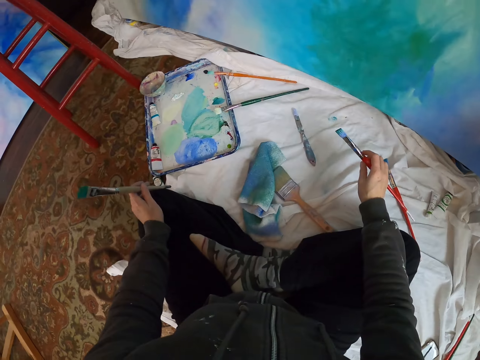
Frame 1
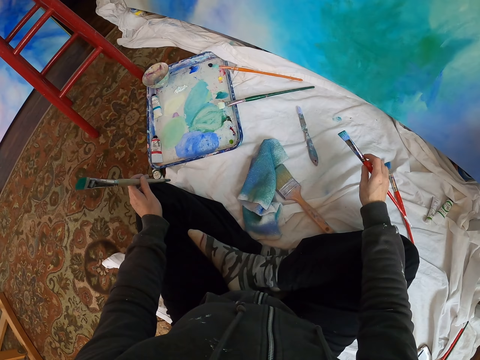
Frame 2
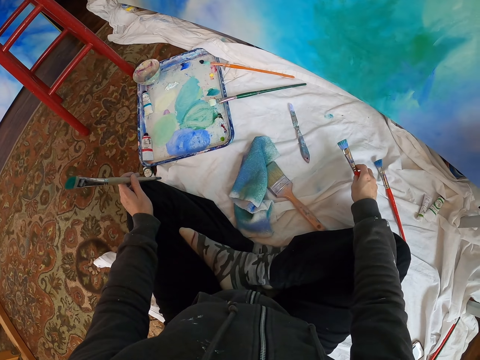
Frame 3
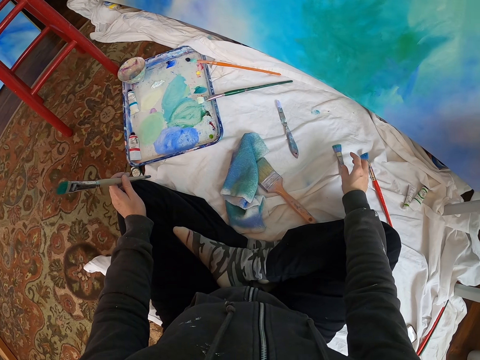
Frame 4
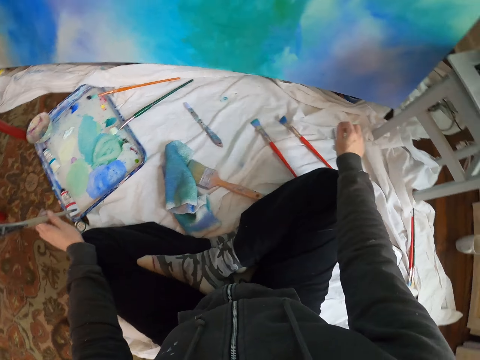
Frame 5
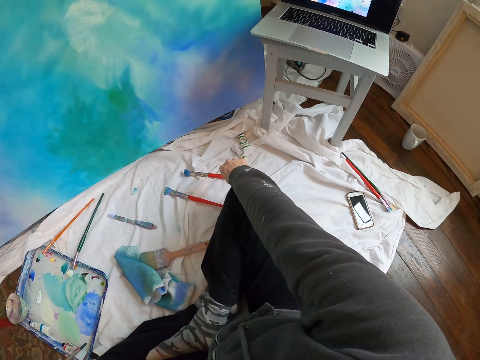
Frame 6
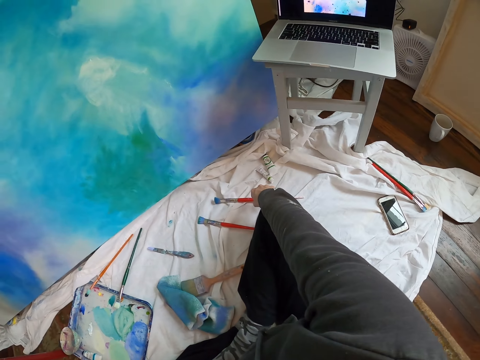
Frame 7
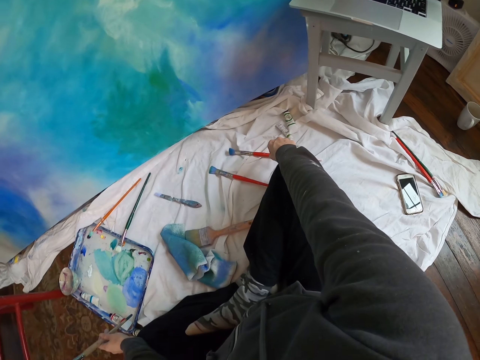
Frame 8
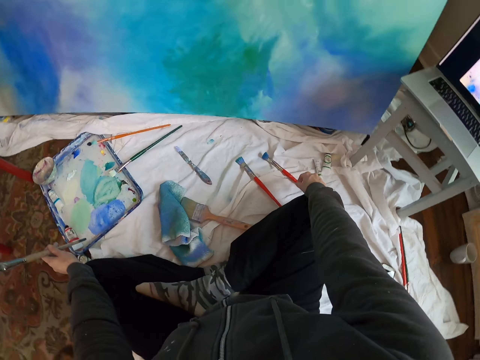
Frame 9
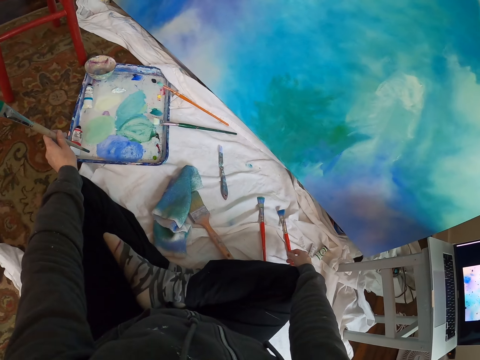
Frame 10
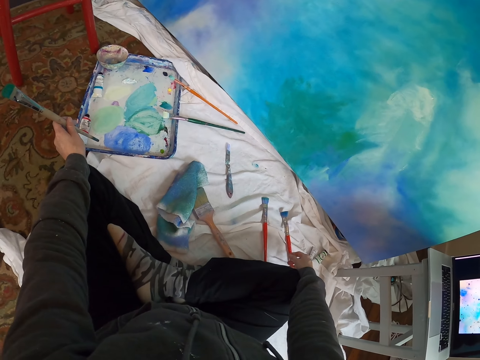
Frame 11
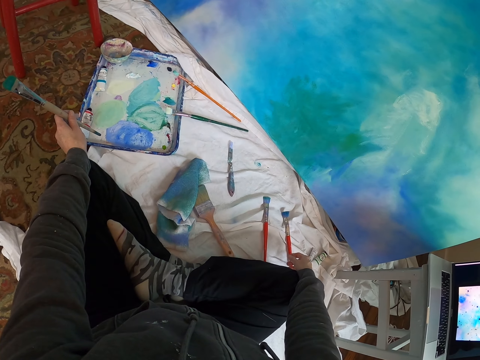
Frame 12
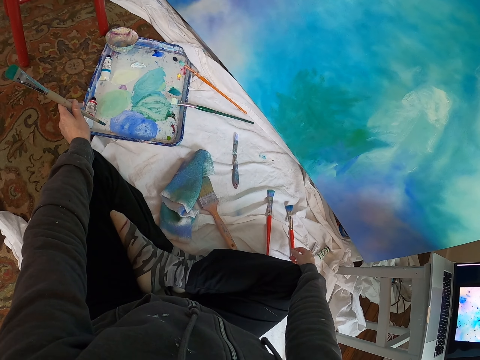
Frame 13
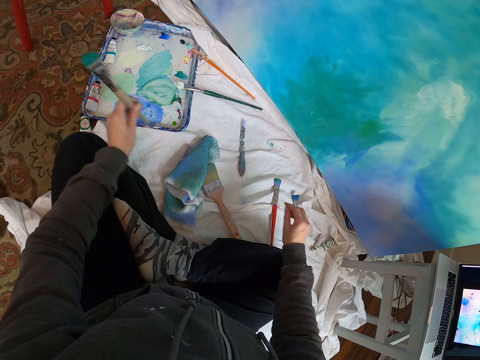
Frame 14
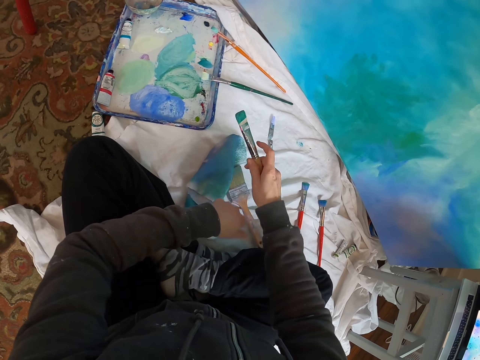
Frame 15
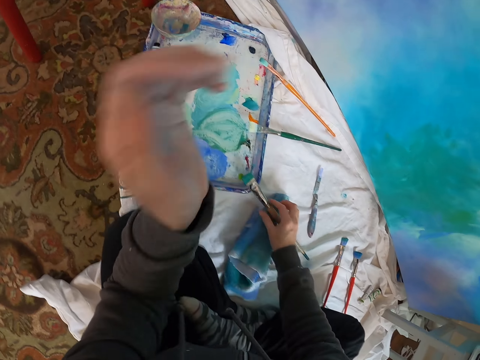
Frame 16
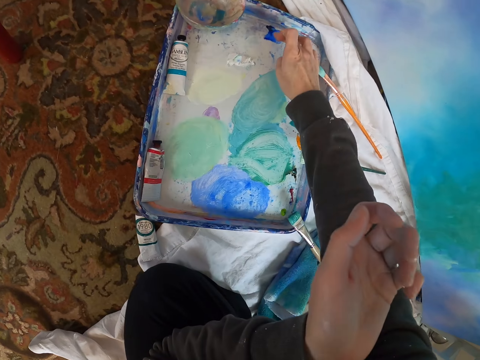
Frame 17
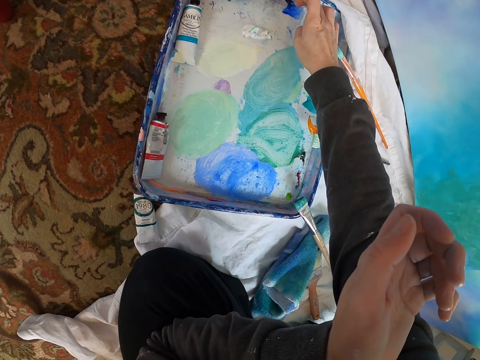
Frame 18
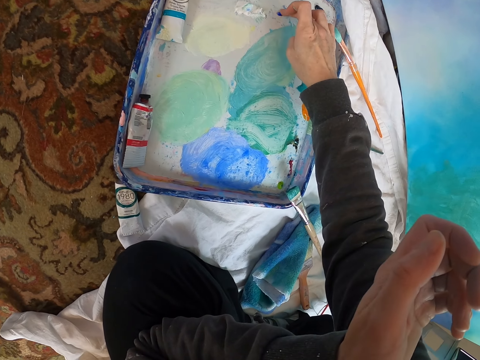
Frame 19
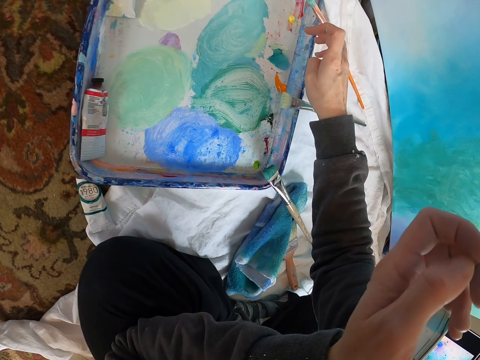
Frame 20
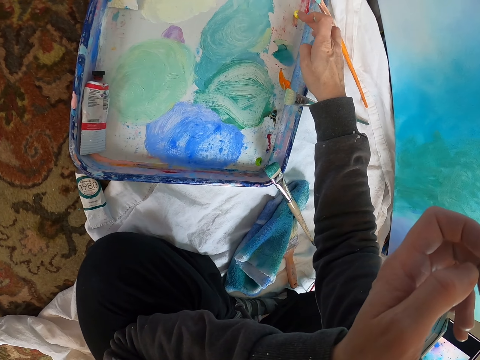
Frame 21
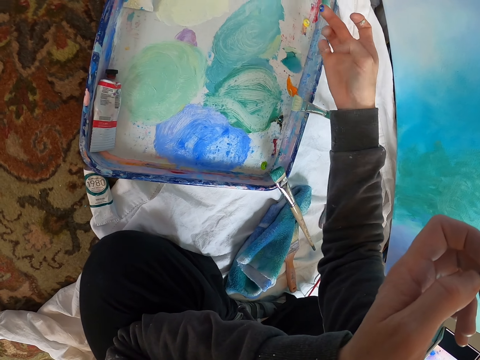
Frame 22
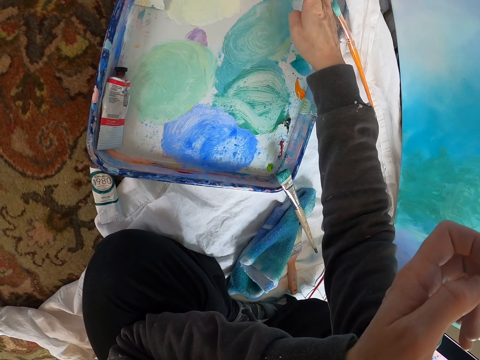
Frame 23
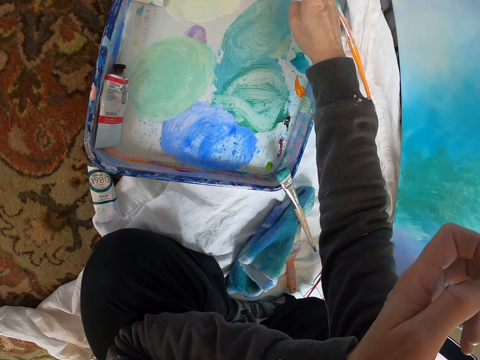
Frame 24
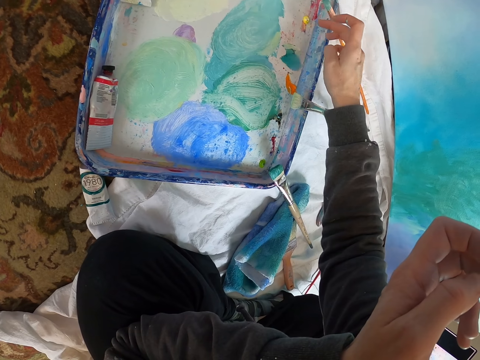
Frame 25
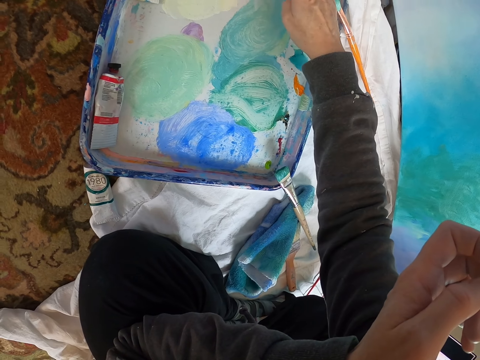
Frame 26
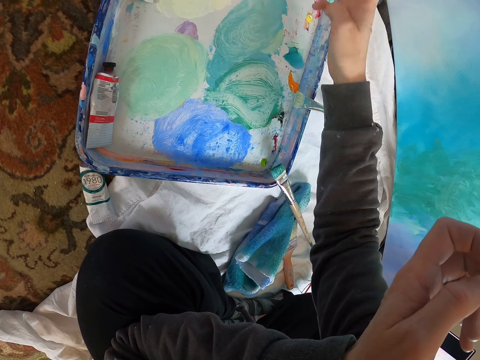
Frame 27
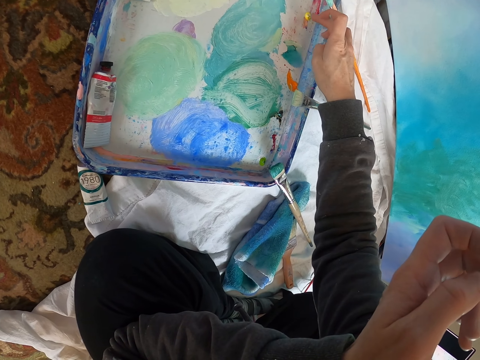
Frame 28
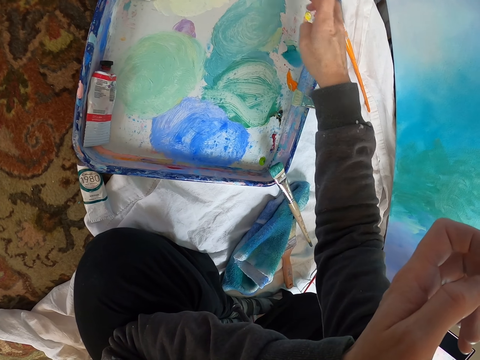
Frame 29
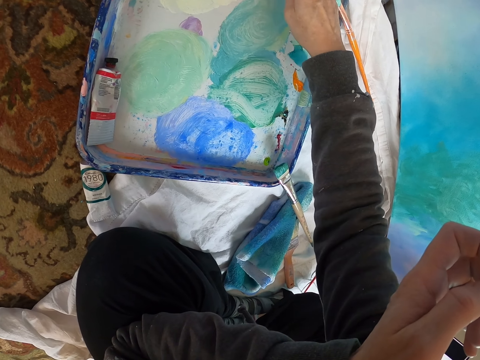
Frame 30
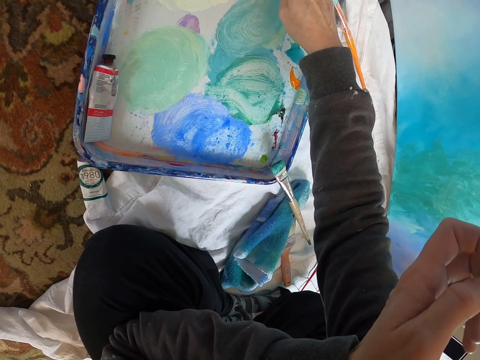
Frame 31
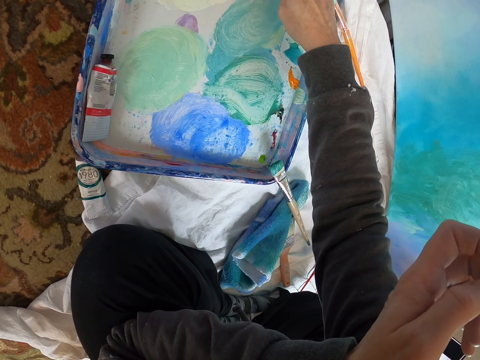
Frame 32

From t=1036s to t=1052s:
The camera wearer looks around. They place the pen brush down, move the right hand and look around. They stare at the paint. They move both hands. They transfer the pen brush to the right hand. They place the pen brush down. They move both hands. They touch the paint with the right hand. They pick paint with a finger. They move the right hand. They touch the paint with the right hand. They move the right hand. They touch the paint with the right hand. They move the right hand. They touch the paint with the right hand. They move the right hand. They touch the paint with the right hand.

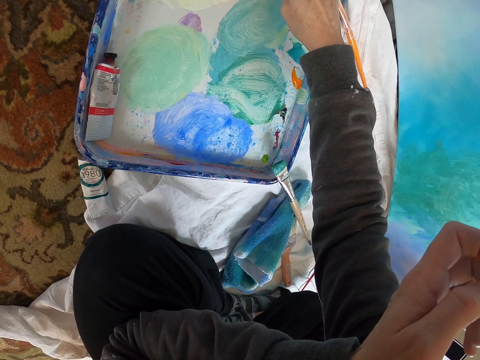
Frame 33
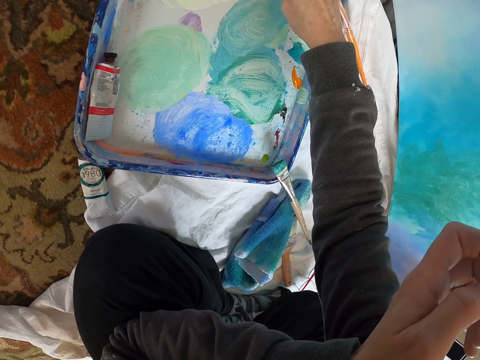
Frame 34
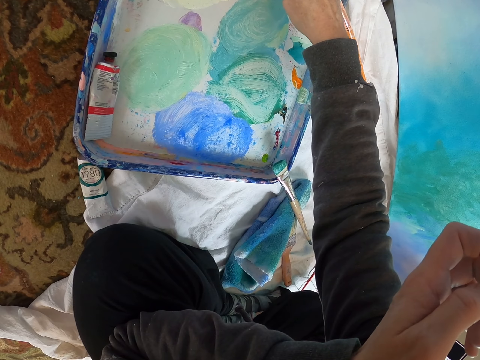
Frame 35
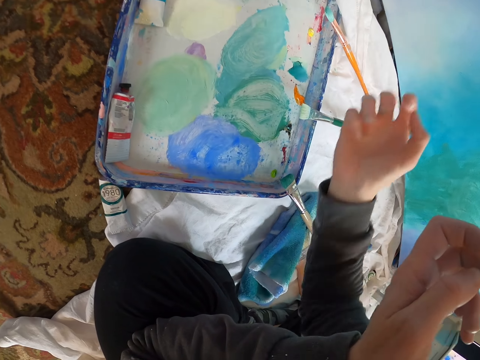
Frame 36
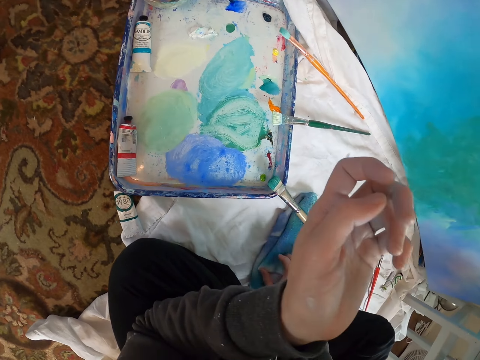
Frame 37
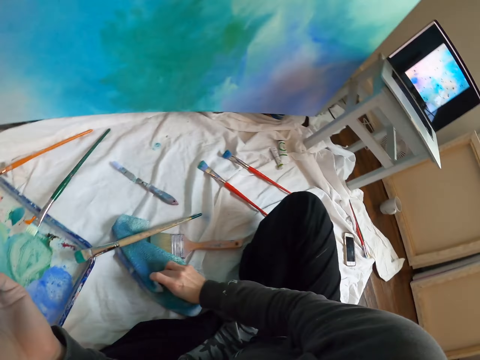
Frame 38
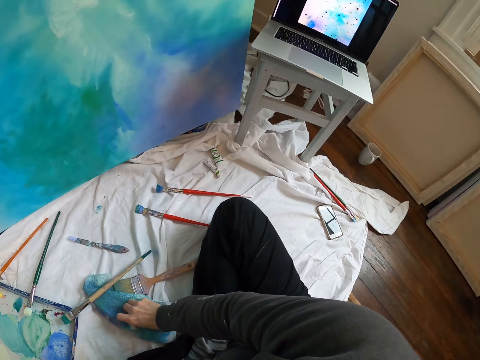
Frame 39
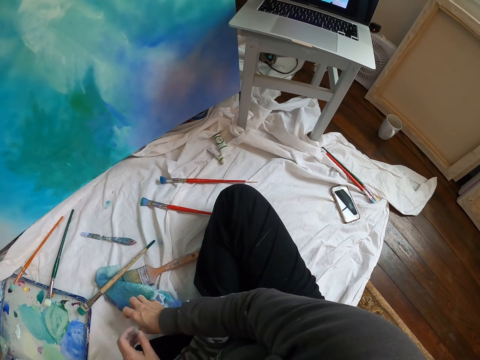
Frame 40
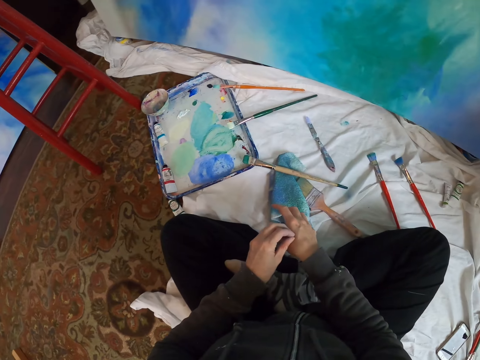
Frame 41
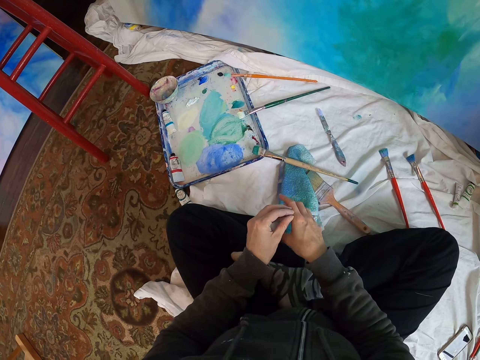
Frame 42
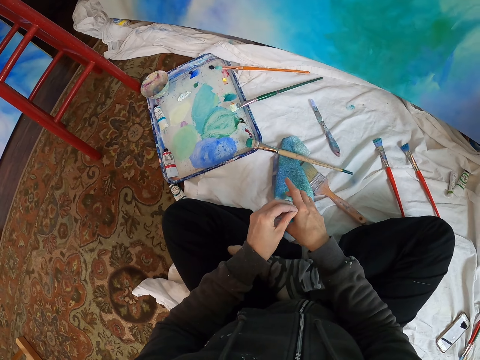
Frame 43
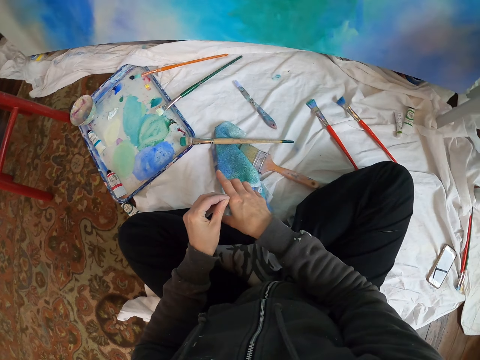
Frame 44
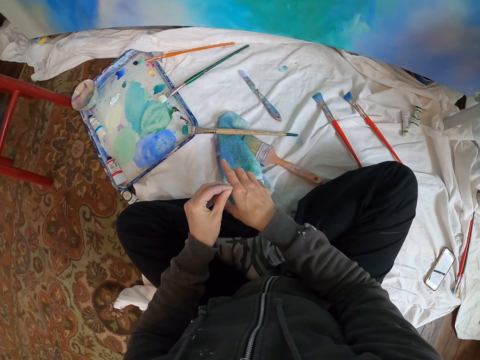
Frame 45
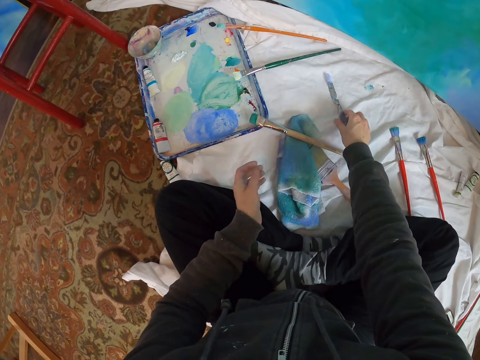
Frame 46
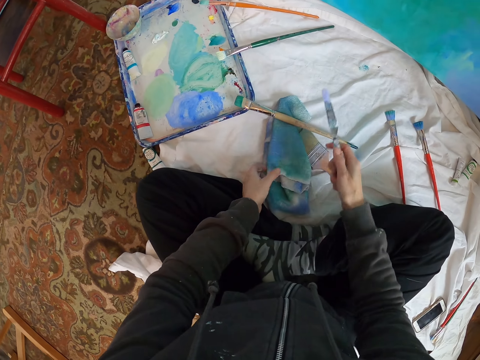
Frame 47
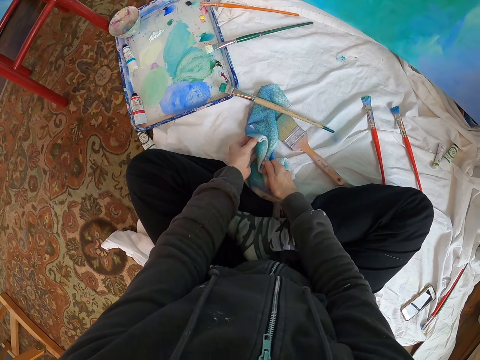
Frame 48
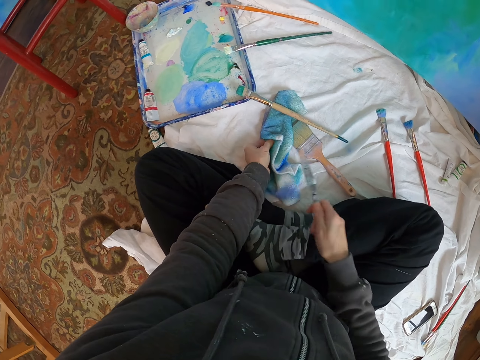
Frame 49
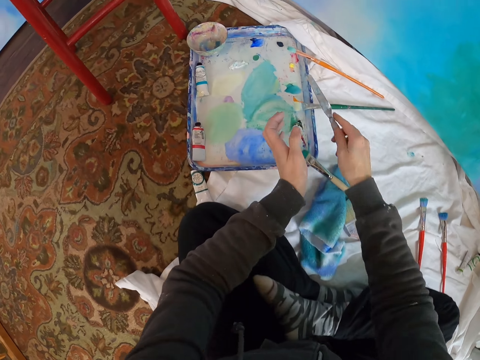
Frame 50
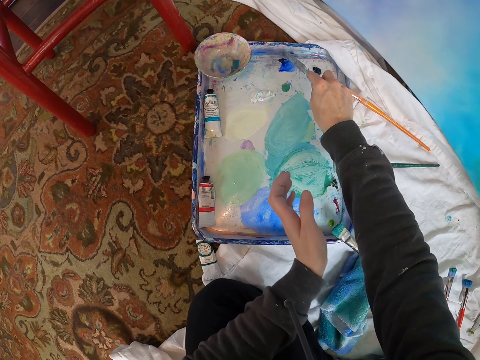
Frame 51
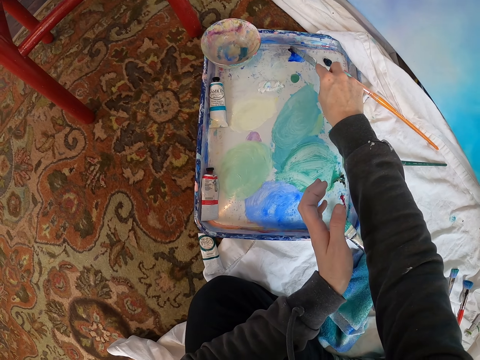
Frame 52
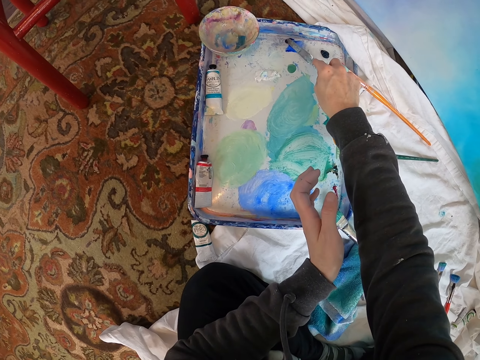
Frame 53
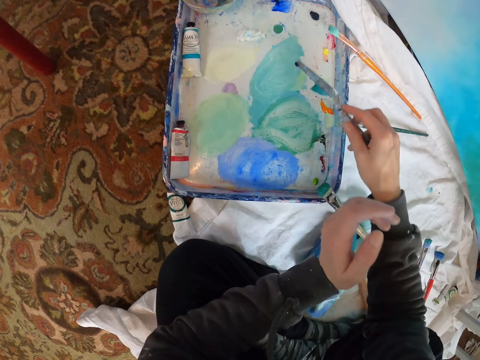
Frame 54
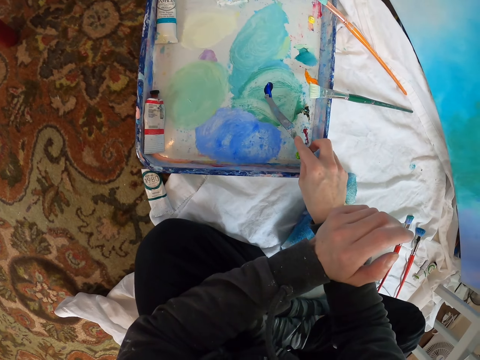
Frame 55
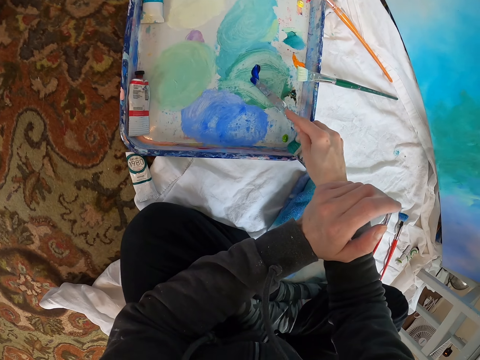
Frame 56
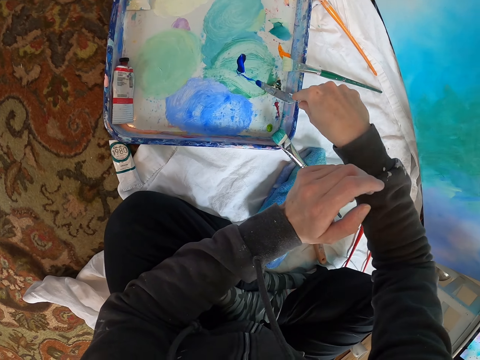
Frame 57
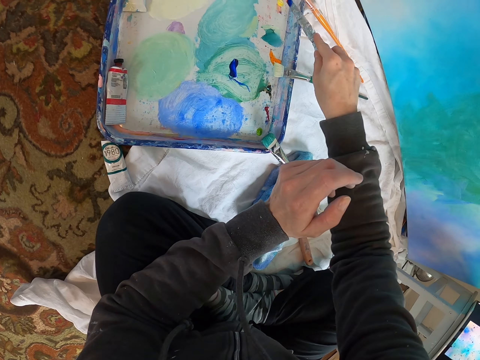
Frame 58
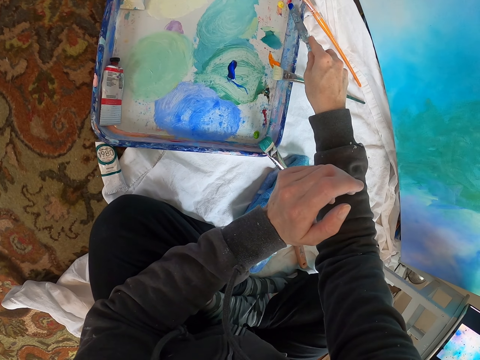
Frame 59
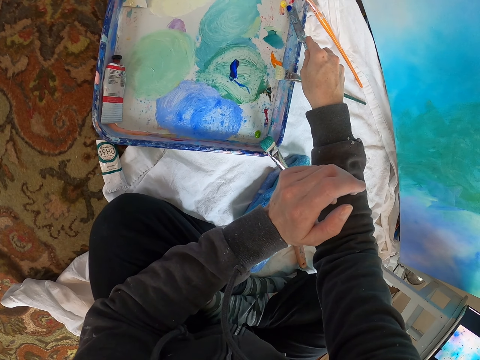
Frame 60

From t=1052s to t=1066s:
The camera wearer mixes the paint with a finger. They move the right hand, look around and look at the laptop. They move both hands. They wipe the finger on a cloth or towel. They scratch the right hand with the left hand, at the wrist. They pick up a knife. They pick up the towel. They wipe the knife with the towel. They lift the knife. They scoop the paint with the knife. They move the knife. They rub the paint with the knife. They mix the paint with the knife. They move the knife.
